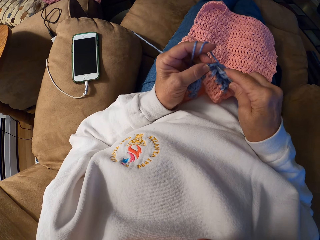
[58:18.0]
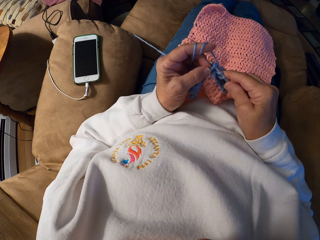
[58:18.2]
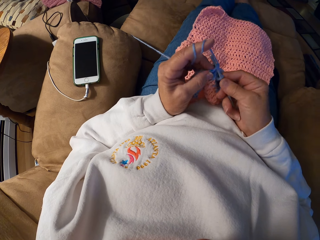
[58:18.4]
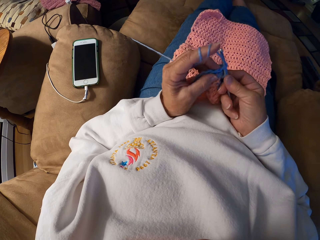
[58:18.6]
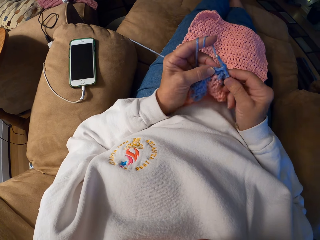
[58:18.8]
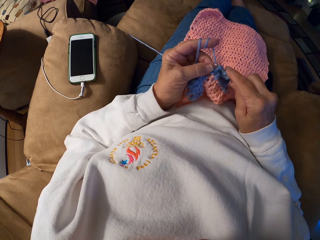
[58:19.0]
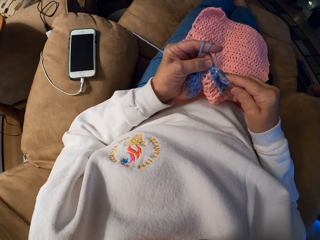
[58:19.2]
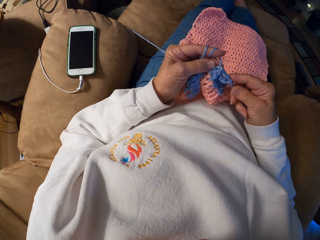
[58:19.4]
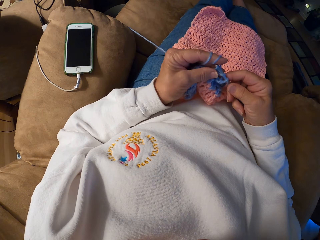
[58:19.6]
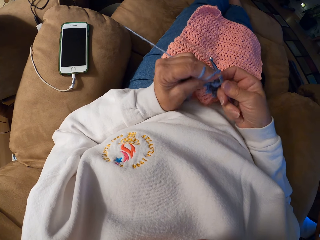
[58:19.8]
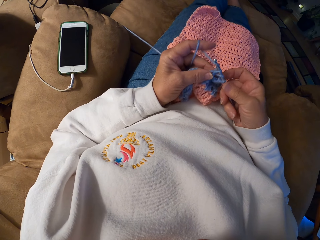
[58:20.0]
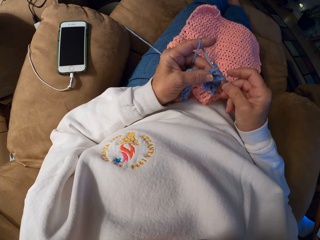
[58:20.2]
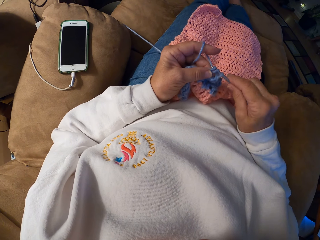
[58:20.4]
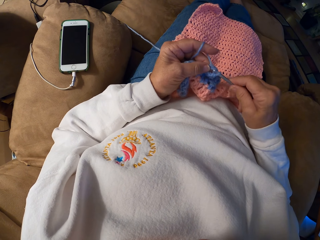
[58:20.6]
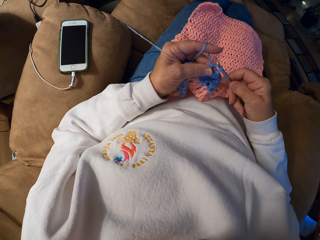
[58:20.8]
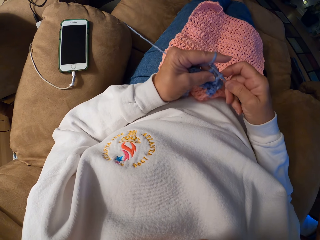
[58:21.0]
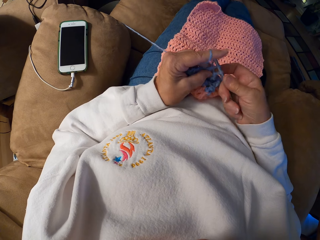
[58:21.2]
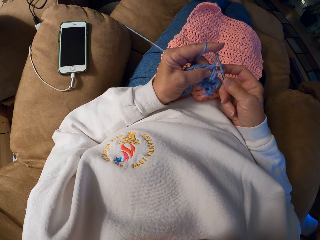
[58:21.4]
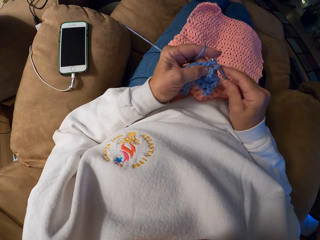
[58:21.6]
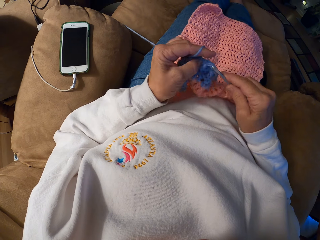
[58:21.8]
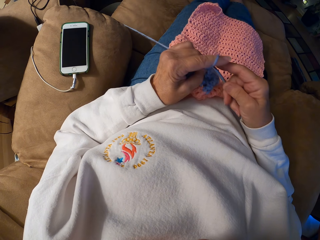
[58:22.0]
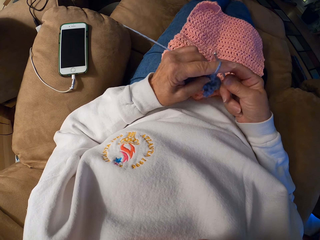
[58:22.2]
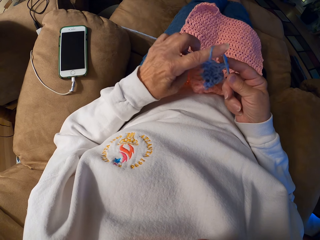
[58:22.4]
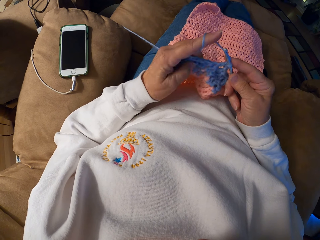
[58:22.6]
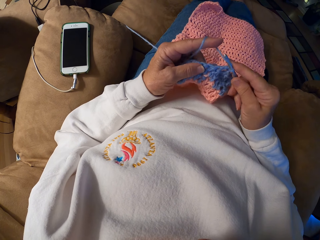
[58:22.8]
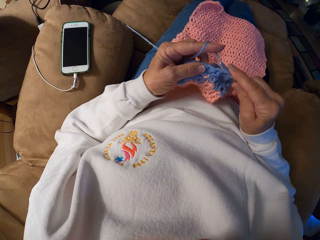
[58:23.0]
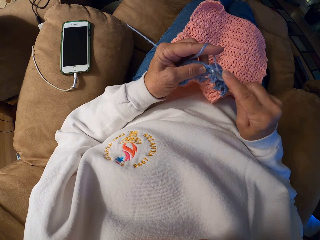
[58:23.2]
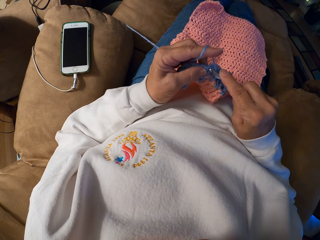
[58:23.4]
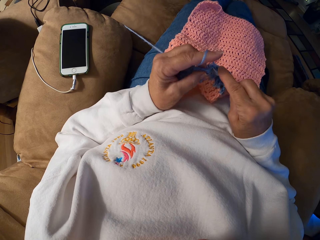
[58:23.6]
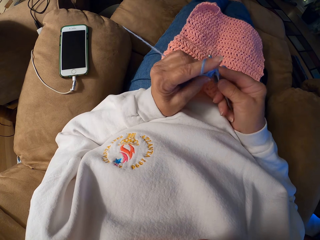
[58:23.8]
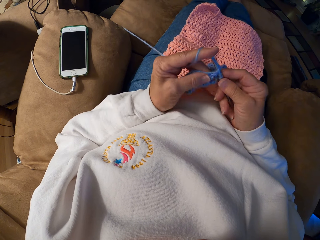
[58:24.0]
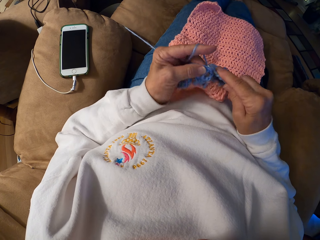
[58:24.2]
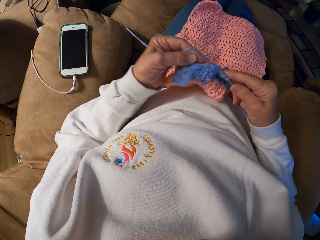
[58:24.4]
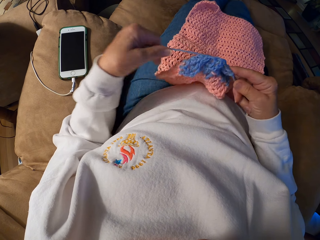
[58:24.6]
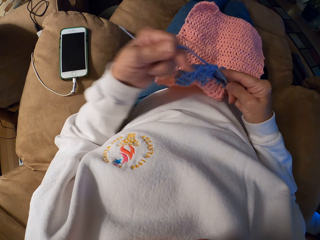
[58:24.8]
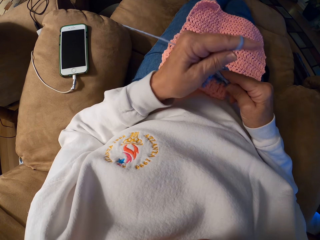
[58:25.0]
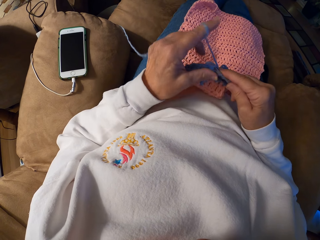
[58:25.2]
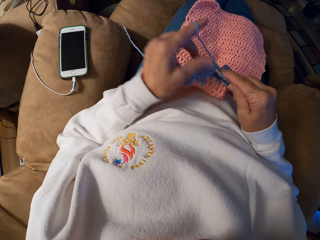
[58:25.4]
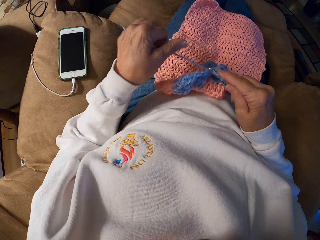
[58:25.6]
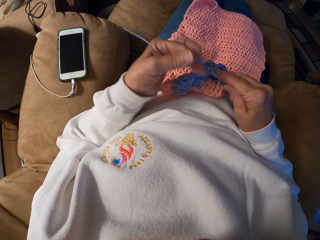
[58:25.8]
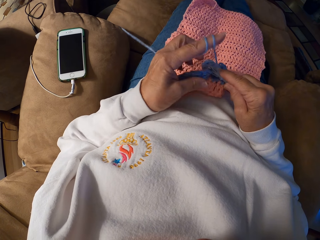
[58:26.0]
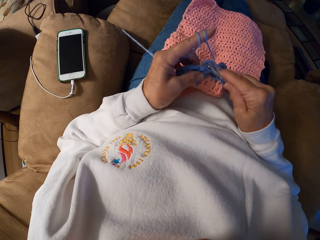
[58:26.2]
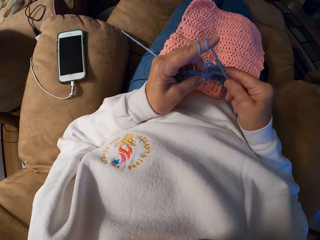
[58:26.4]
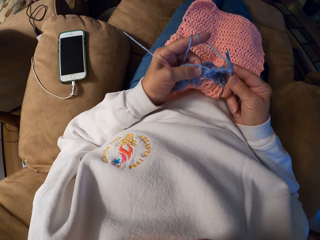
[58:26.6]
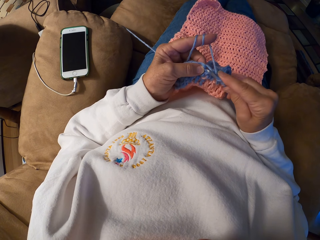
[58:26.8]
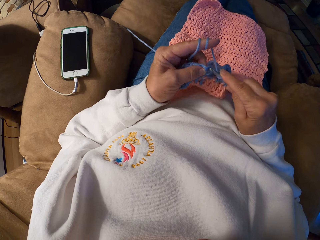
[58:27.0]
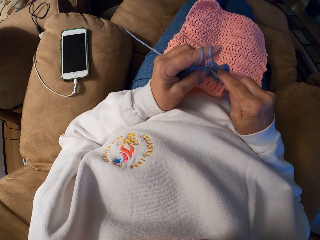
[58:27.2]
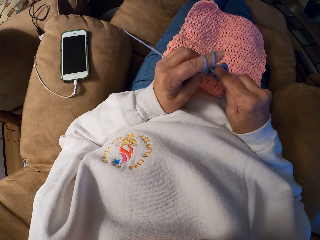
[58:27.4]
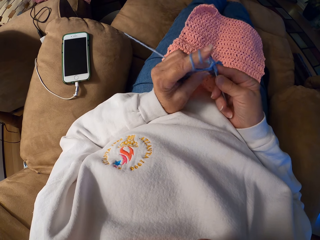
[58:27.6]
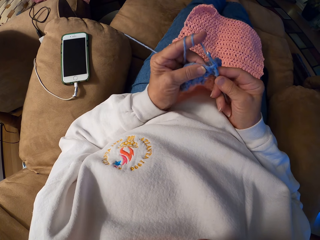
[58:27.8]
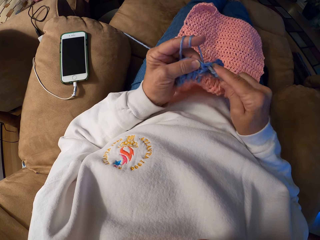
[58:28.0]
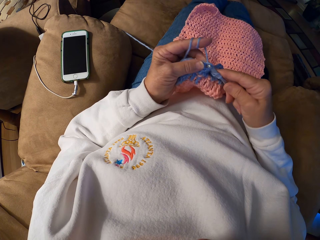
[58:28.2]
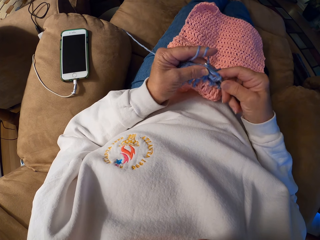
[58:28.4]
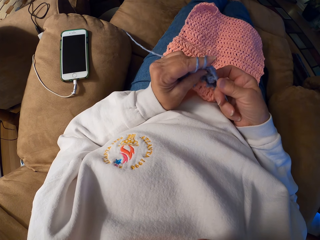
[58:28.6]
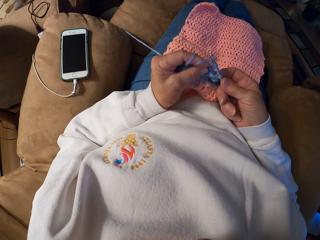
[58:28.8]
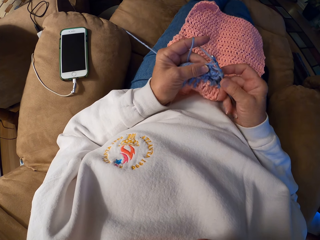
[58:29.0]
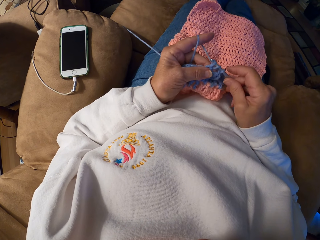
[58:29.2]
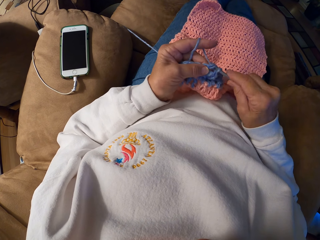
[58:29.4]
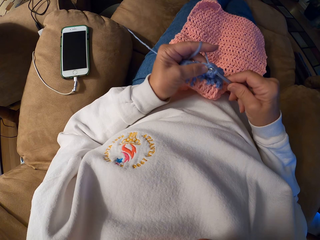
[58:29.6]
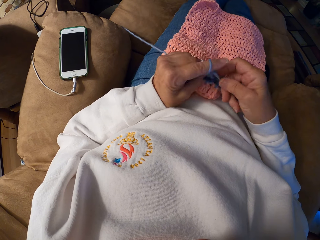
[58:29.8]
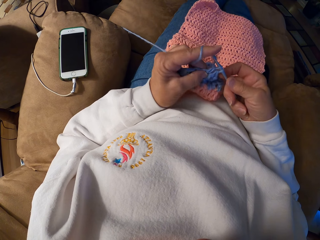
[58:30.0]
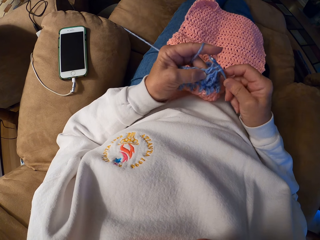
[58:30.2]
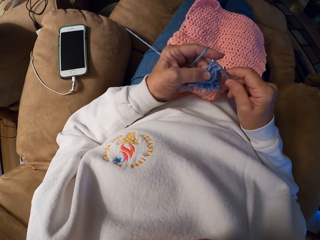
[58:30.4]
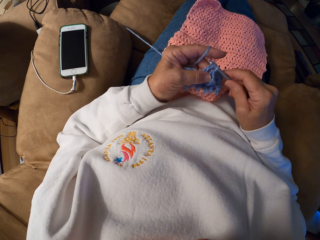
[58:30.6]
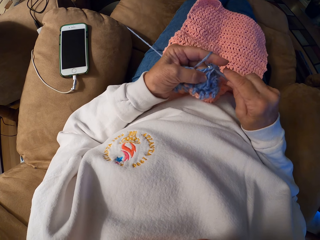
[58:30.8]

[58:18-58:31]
The camera wearer coils a knitting thread to a finger. They knit a piece of fabric with a knitting needle.

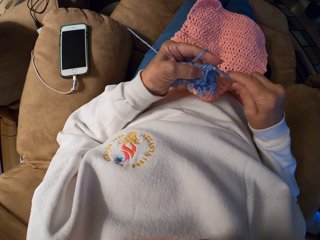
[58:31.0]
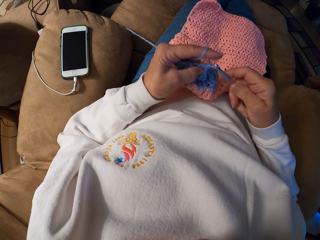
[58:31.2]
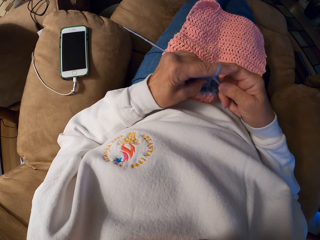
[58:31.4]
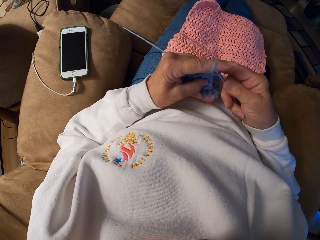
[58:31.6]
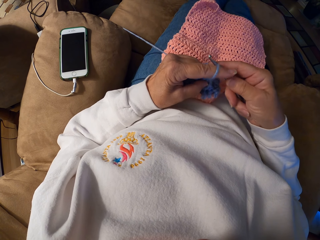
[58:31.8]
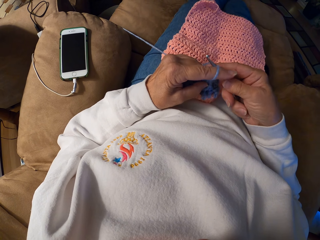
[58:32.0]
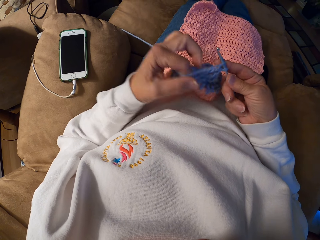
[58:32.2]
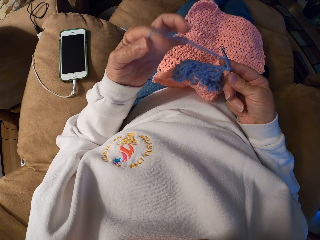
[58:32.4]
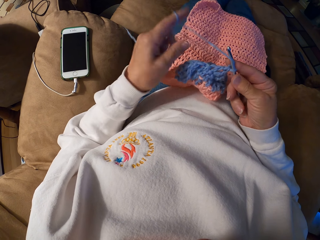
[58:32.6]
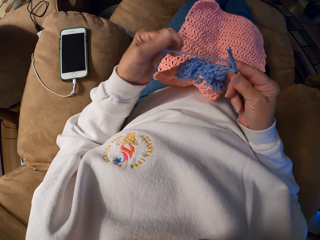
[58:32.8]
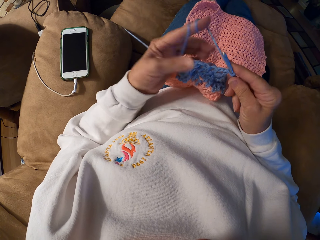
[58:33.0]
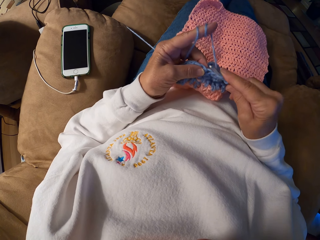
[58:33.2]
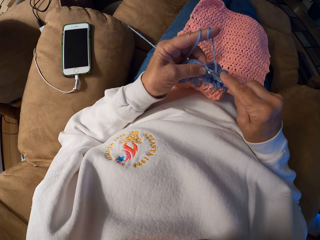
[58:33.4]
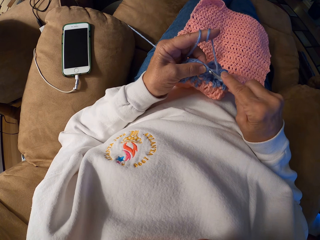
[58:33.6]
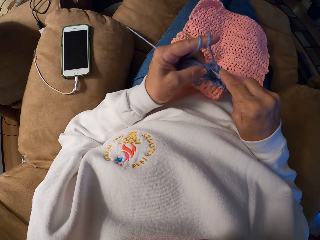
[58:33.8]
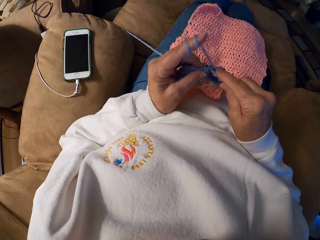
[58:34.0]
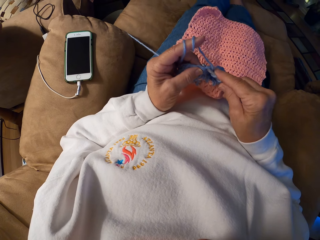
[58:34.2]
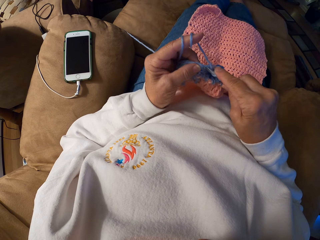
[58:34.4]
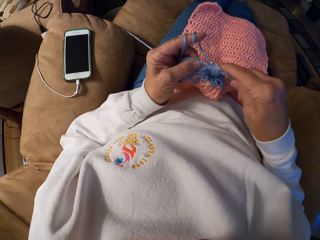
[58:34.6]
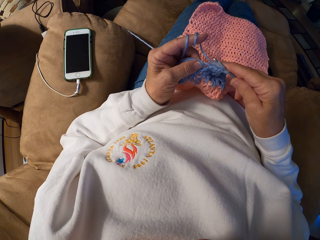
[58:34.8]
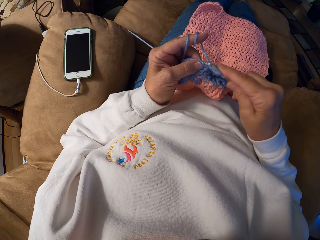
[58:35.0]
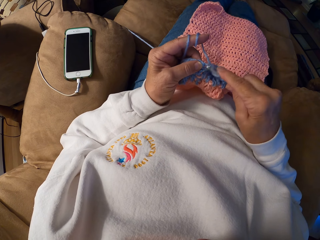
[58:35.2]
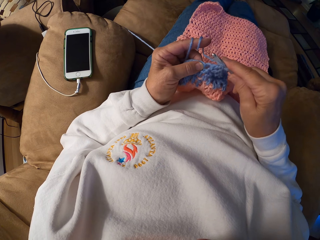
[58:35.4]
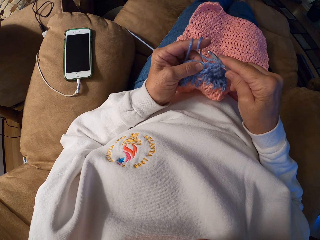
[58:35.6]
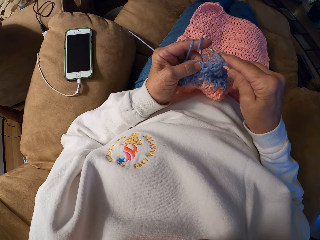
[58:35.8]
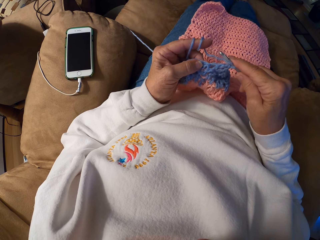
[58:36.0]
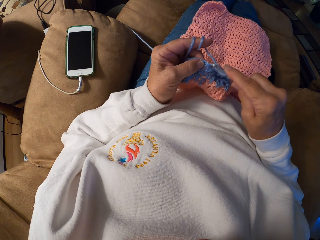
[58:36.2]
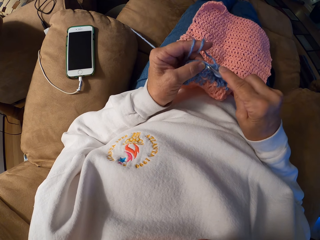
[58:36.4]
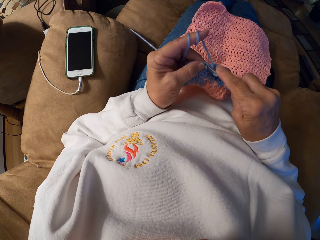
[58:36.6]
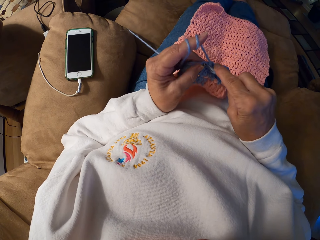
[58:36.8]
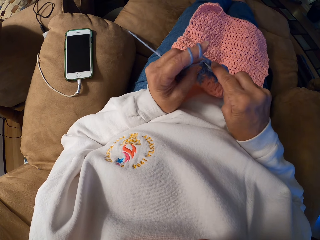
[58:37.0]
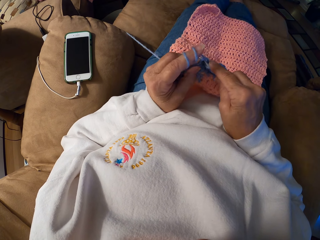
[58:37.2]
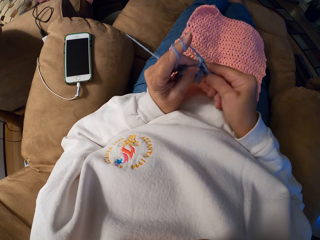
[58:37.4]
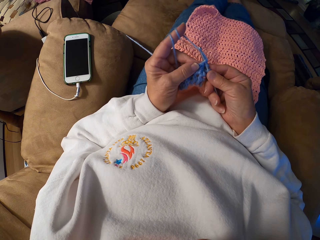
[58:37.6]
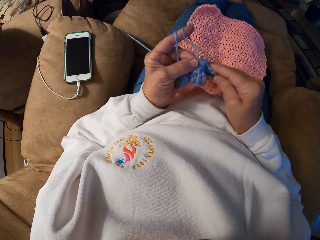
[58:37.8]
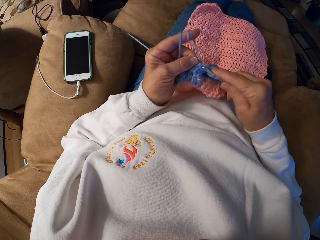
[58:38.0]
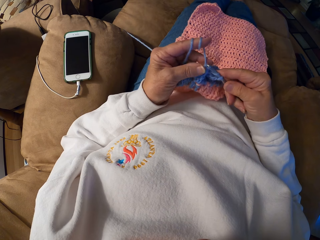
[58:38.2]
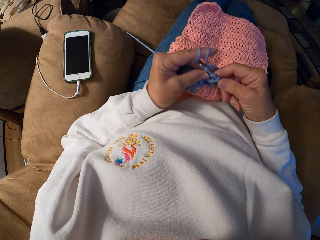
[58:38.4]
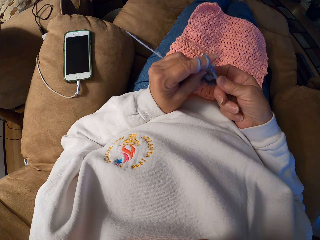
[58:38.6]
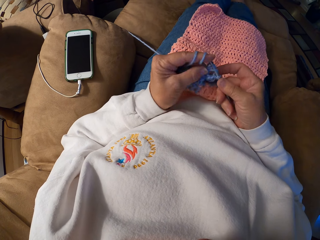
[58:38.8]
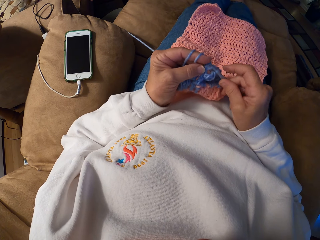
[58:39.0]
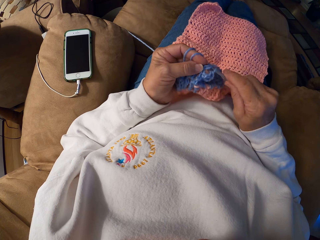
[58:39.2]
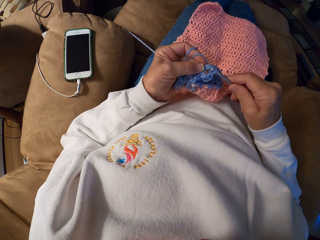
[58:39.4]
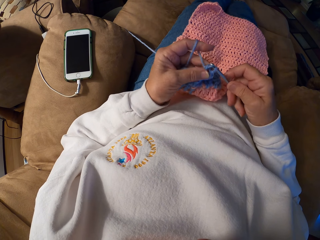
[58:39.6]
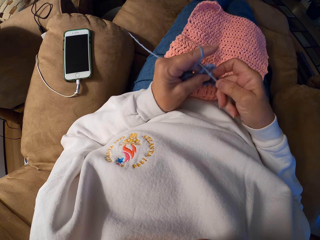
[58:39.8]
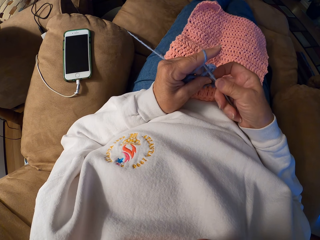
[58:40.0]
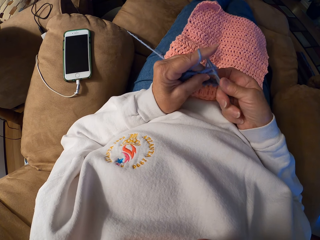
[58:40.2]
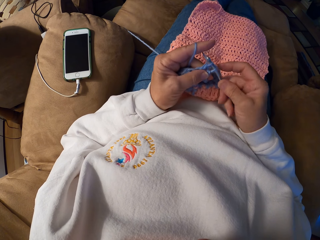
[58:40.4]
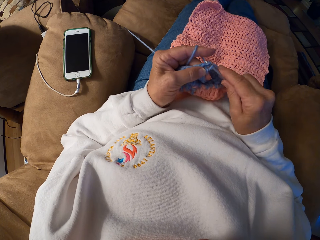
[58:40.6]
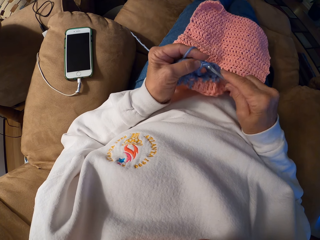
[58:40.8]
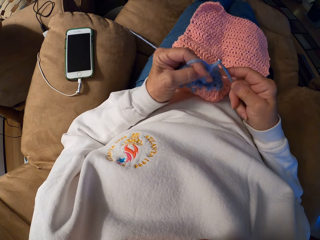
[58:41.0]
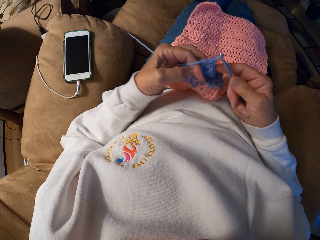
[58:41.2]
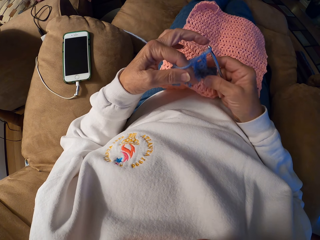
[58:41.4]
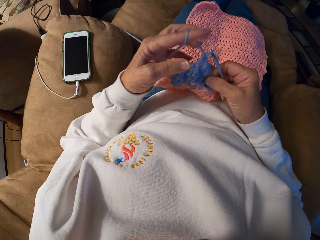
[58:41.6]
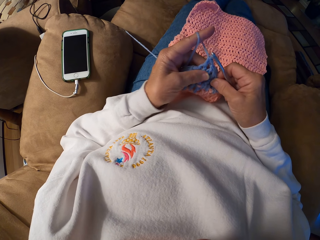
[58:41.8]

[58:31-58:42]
The camera wearer coils a knitting thread or yarn to a finger. She knits a piece of fabric with a knitting needle. She winds the yarn on her left index finger.
